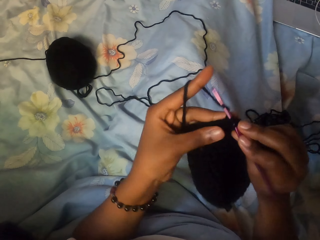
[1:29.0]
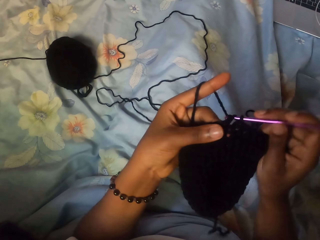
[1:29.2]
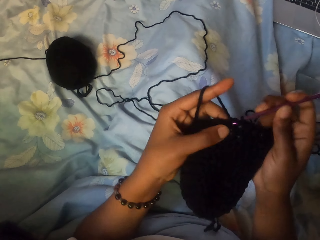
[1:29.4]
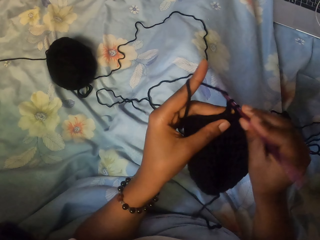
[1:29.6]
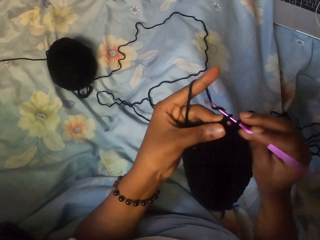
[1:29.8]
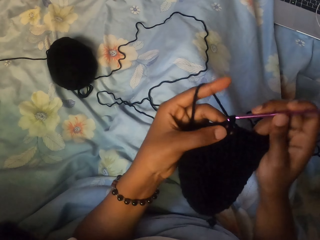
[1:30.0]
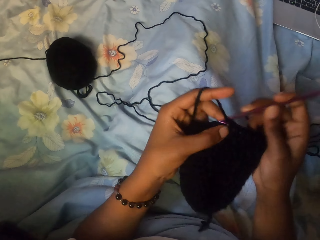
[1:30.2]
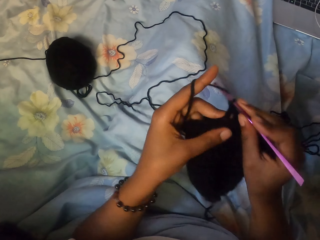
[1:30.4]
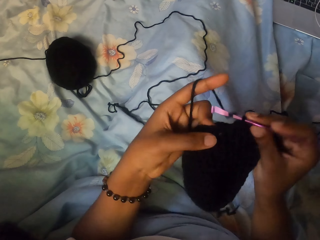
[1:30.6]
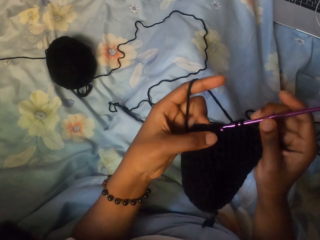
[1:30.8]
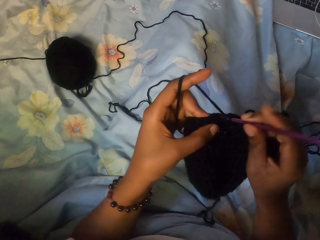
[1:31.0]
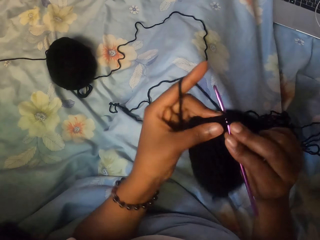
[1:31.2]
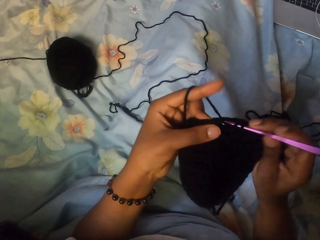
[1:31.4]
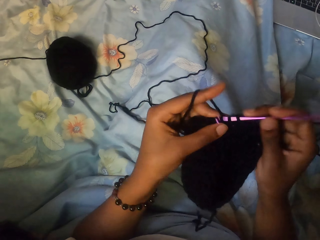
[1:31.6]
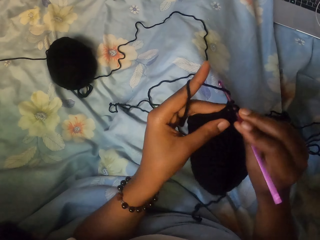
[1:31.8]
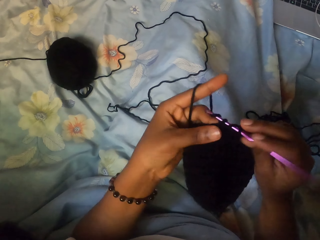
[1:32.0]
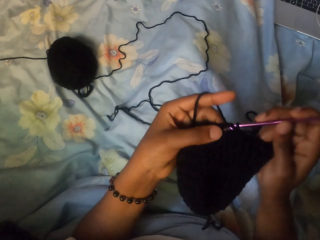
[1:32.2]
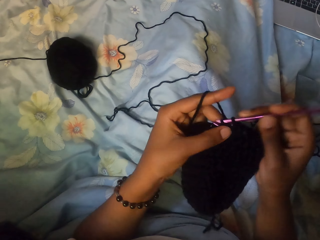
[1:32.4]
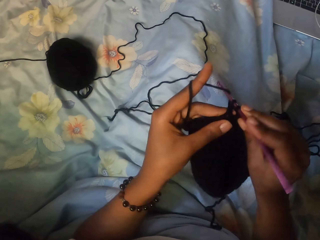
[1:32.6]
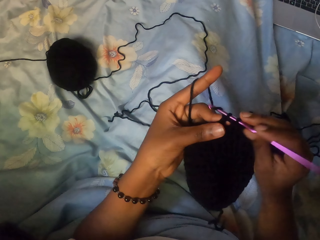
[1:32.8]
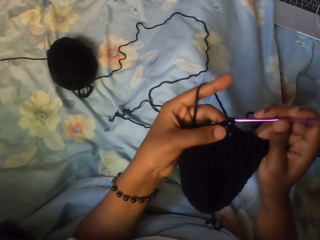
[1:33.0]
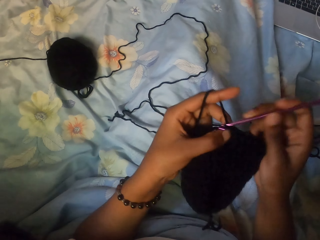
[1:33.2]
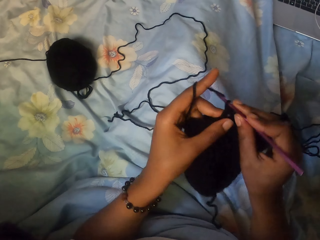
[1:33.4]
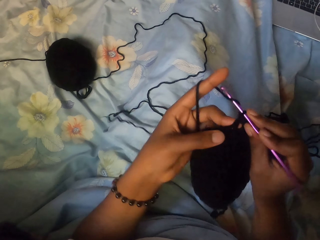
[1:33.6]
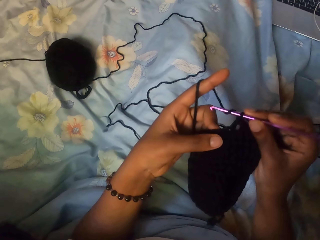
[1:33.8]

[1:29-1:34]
The camera wearer crochets yarn with the crochet hook in her right hand.

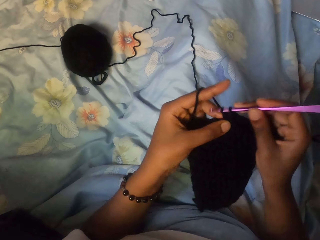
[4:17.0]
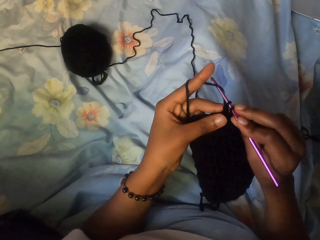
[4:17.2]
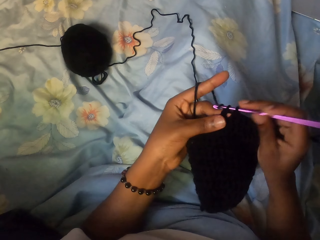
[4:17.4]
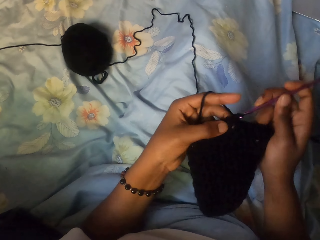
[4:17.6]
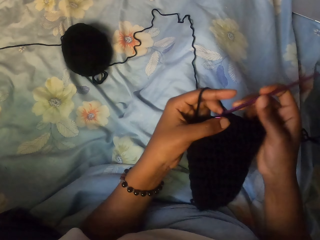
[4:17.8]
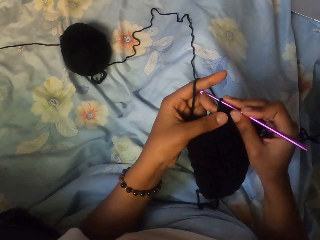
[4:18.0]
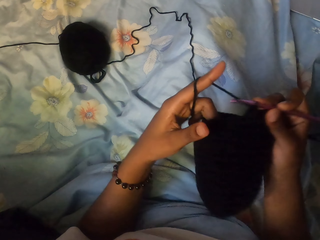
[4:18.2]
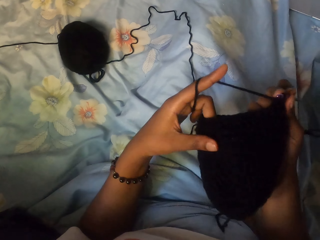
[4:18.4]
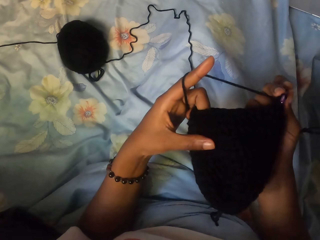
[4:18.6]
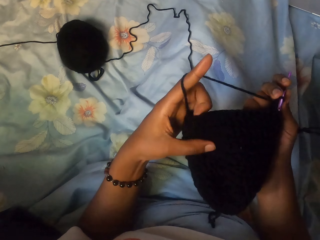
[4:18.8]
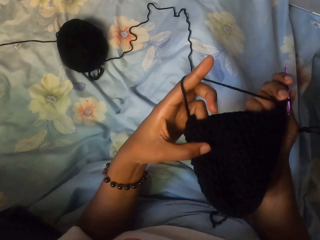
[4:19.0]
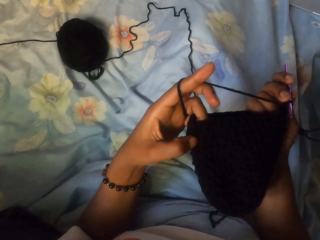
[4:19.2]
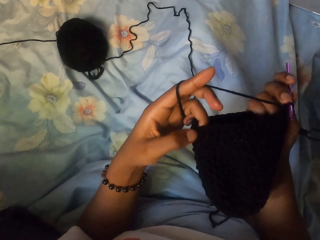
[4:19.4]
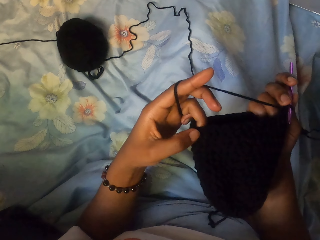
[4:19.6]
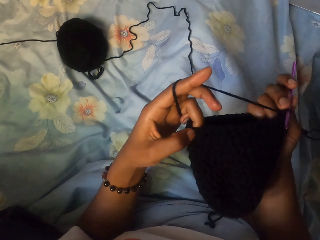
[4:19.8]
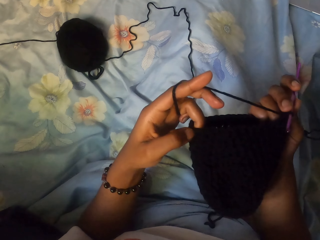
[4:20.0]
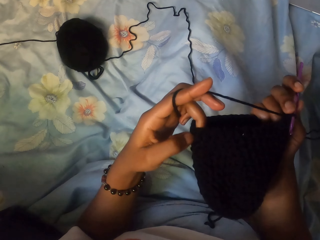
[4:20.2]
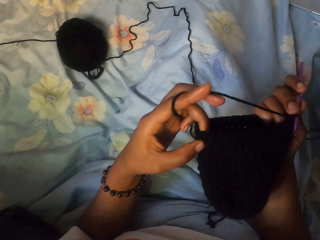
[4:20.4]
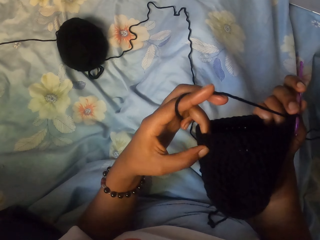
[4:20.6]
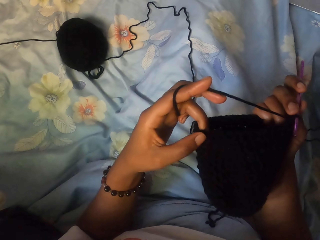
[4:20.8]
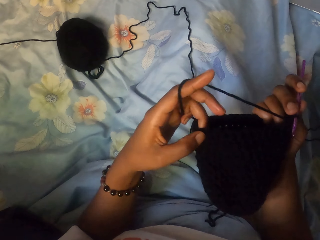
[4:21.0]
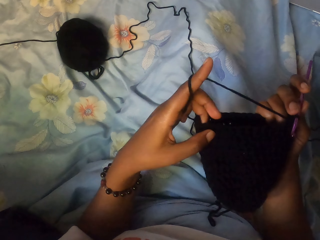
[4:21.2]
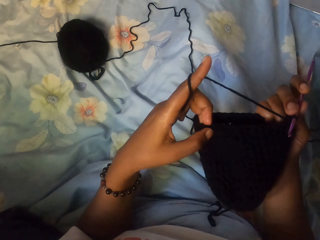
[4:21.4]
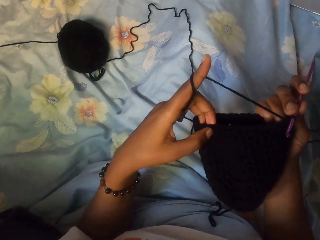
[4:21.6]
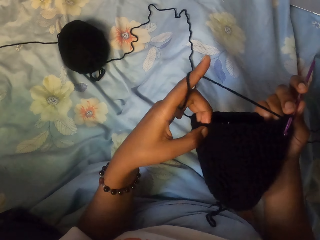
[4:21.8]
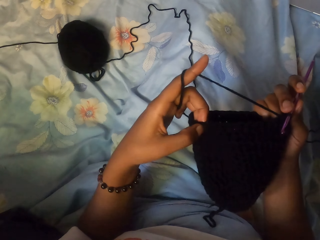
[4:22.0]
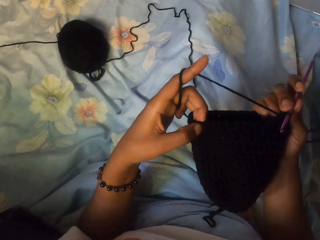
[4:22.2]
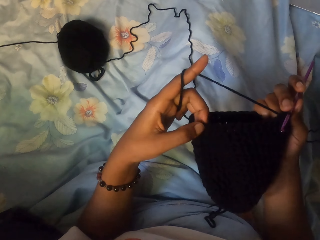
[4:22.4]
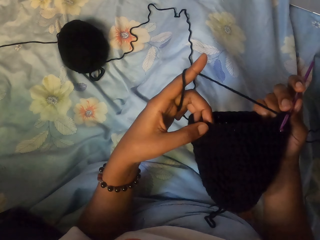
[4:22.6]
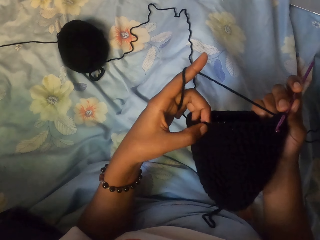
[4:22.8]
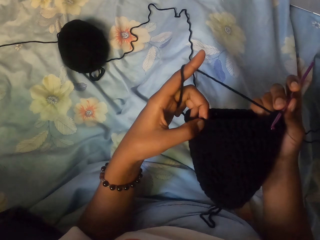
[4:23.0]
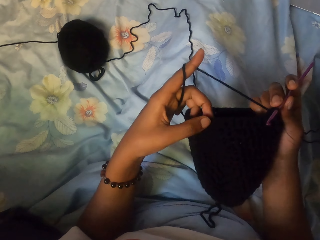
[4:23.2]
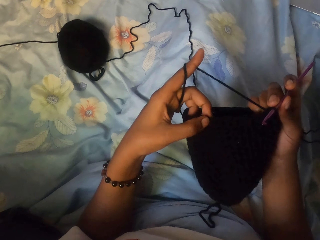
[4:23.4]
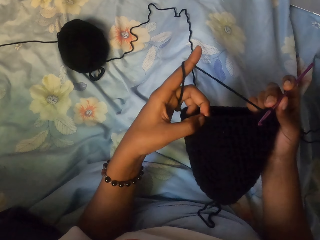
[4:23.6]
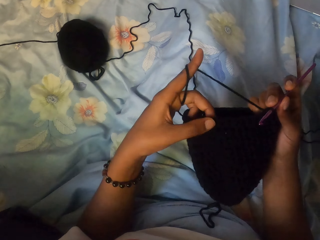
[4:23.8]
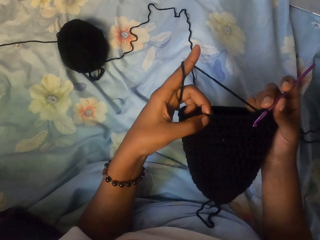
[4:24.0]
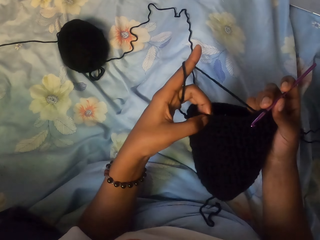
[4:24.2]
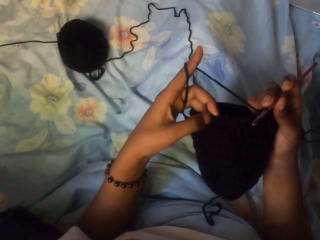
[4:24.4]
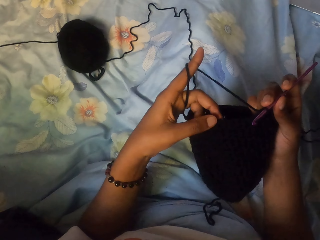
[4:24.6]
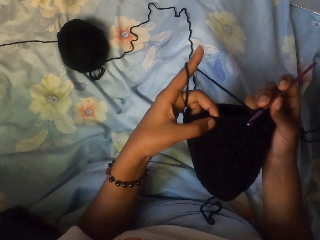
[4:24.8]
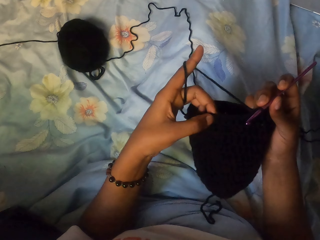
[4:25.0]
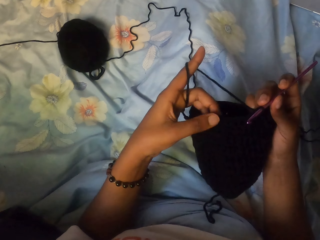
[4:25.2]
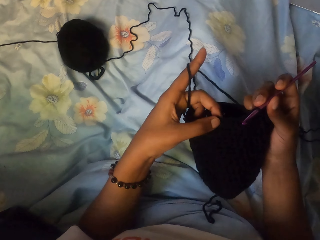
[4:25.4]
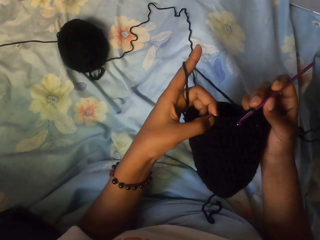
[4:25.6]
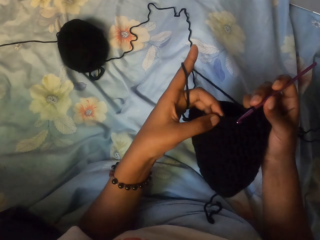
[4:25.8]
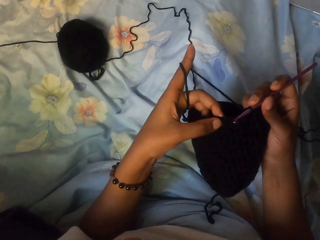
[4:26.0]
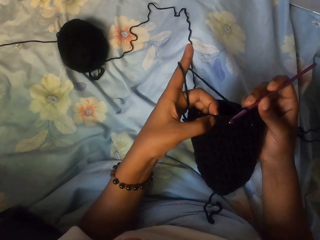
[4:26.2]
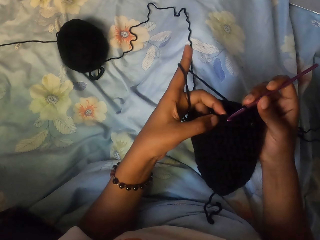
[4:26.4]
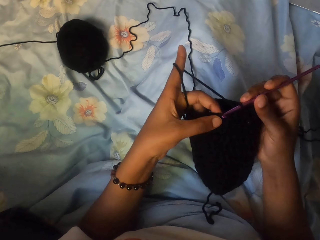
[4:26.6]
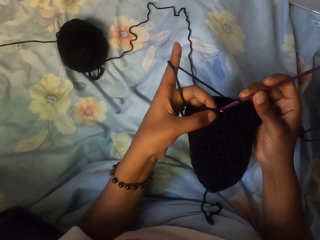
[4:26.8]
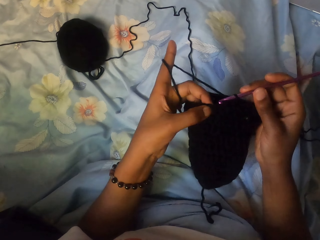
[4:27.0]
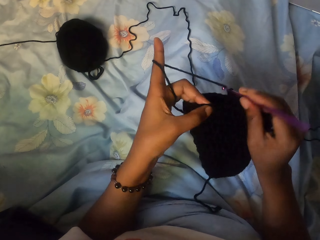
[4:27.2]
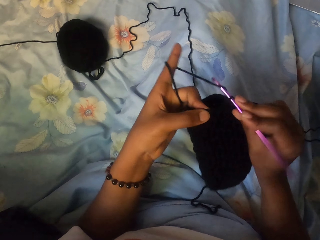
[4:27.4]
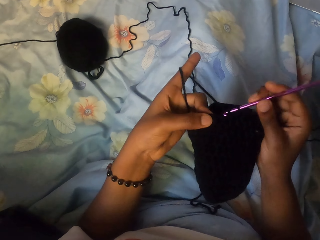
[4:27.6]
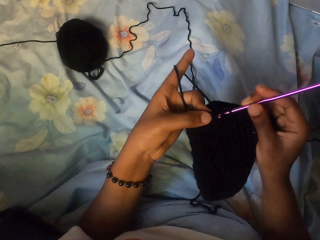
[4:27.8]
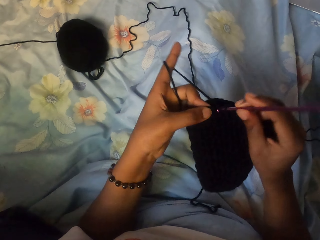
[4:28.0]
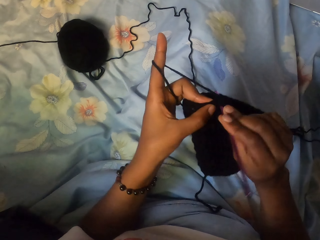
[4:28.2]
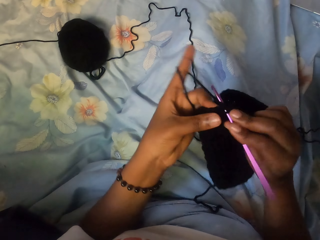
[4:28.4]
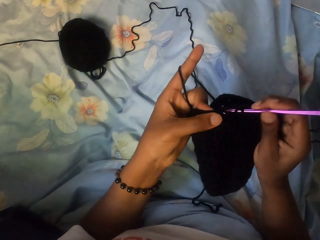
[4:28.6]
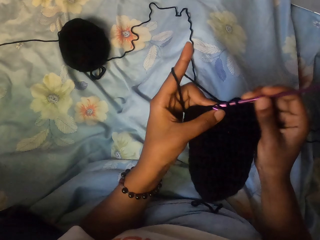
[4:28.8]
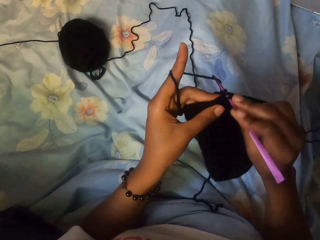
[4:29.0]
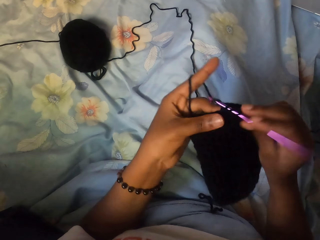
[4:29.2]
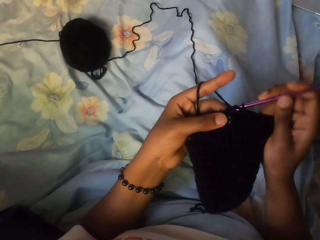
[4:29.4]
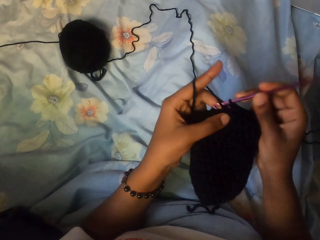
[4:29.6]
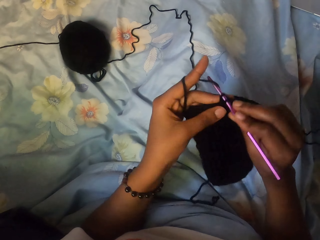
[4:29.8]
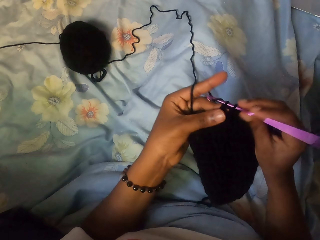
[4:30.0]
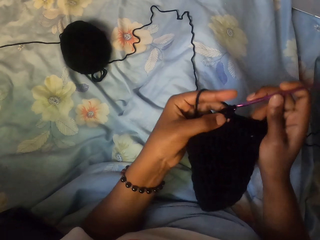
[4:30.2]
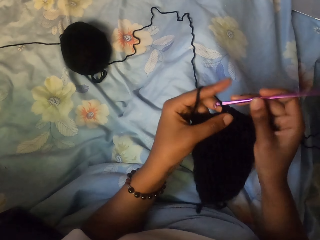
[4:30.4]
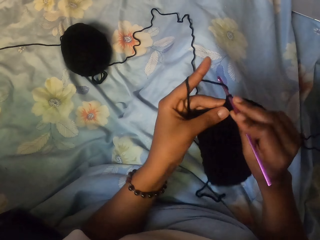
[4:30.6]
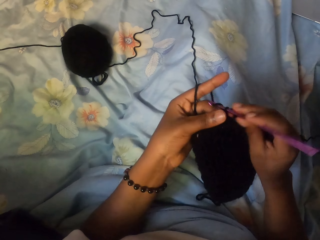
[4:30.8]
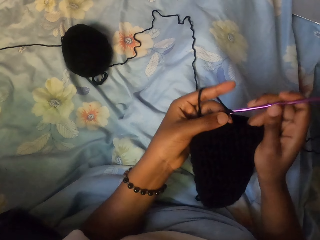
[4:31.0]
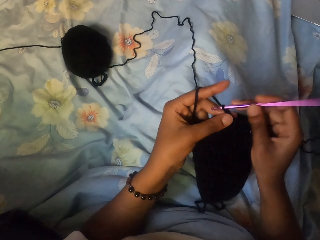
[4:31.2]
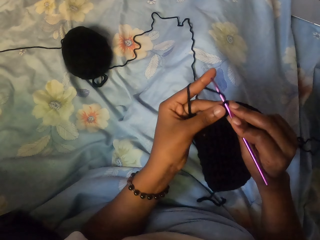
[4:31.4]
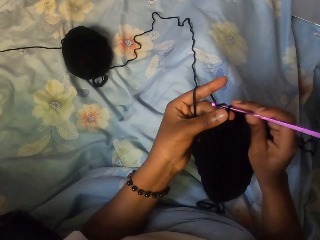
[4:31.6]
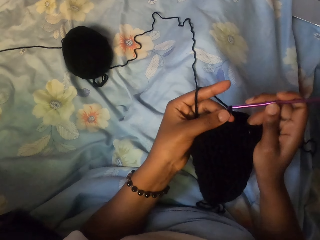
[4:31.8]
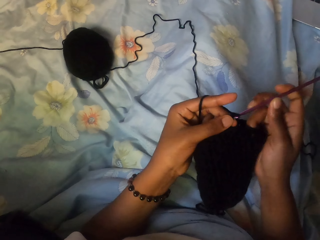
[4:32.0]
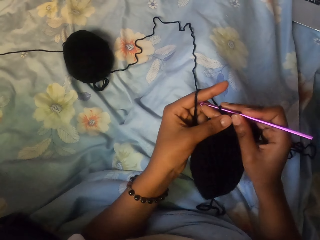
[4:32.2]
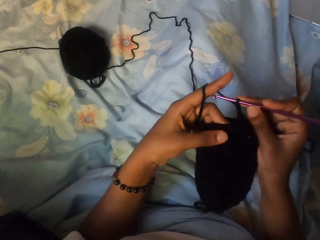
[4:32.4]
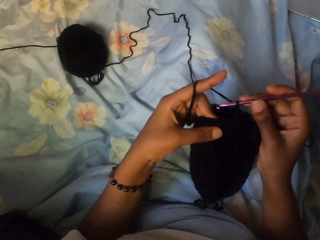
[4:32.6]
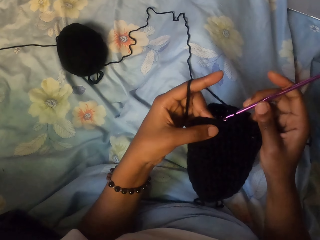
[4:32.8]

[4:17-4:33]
The camera wearer counts the yarn with her left hand. She crochets yarn with the crochet hook in her right hand. She sews a bag using a needle and a sewing thread.
